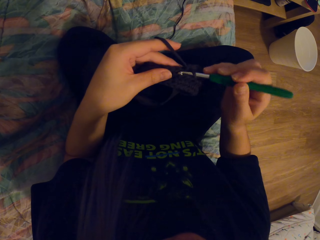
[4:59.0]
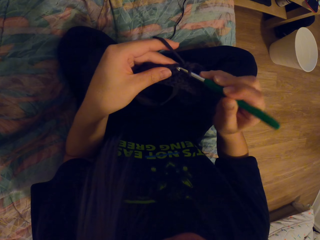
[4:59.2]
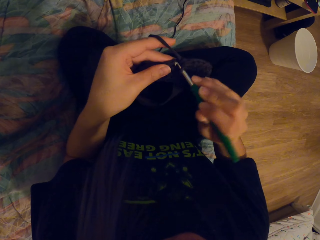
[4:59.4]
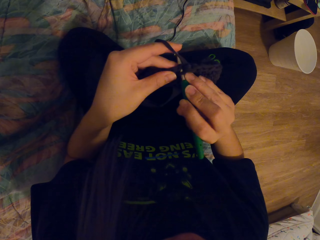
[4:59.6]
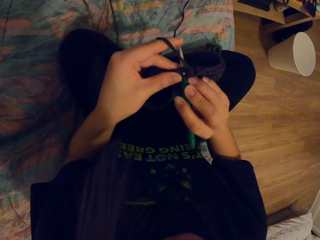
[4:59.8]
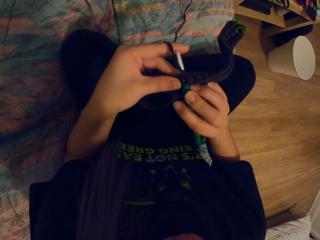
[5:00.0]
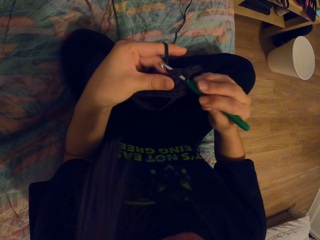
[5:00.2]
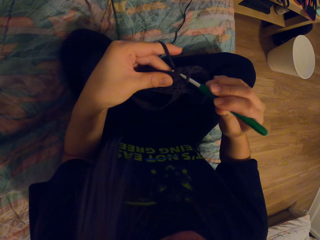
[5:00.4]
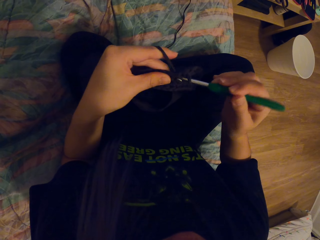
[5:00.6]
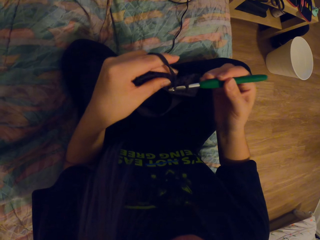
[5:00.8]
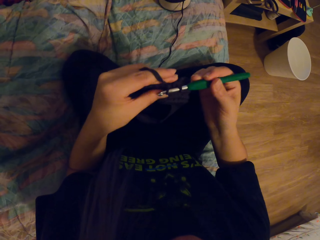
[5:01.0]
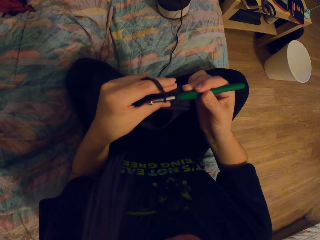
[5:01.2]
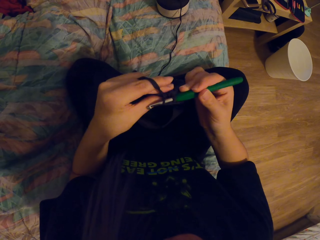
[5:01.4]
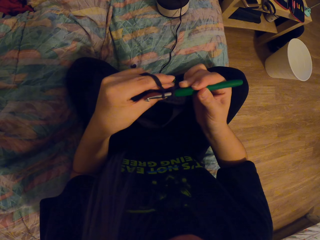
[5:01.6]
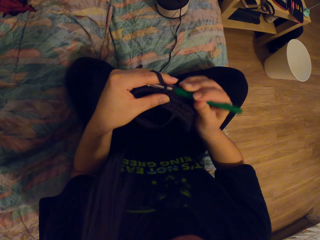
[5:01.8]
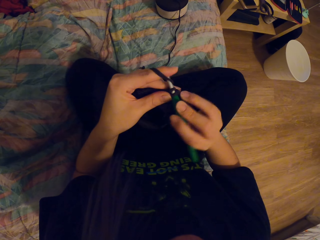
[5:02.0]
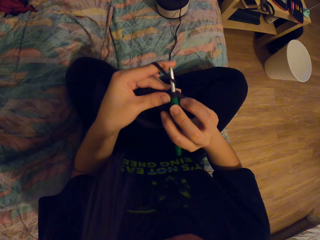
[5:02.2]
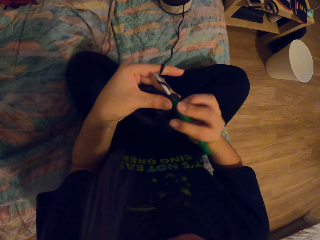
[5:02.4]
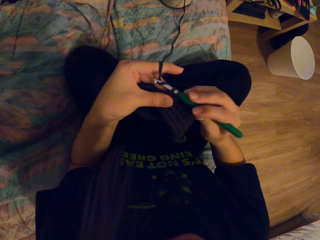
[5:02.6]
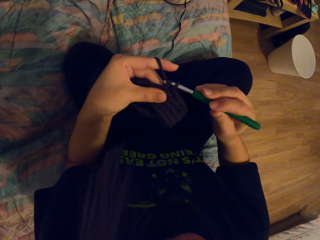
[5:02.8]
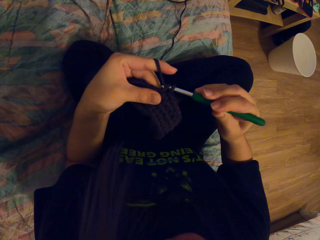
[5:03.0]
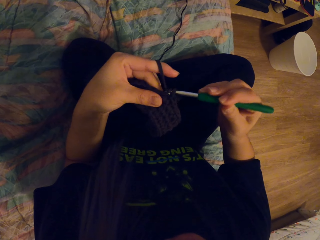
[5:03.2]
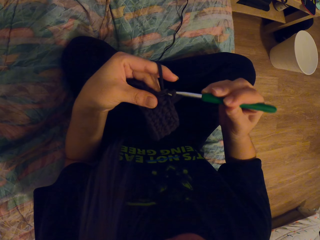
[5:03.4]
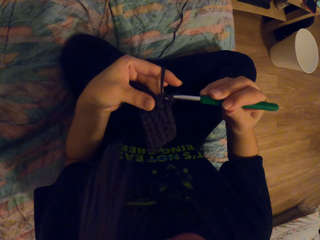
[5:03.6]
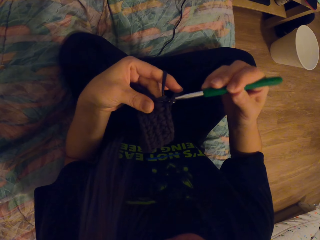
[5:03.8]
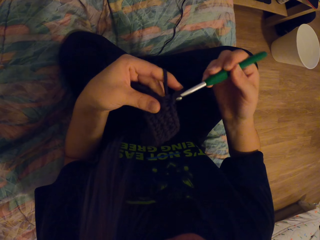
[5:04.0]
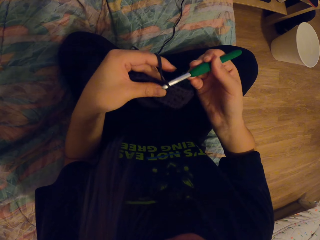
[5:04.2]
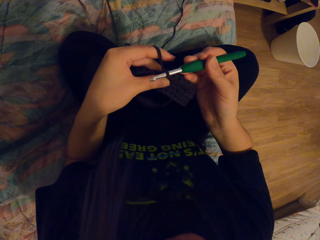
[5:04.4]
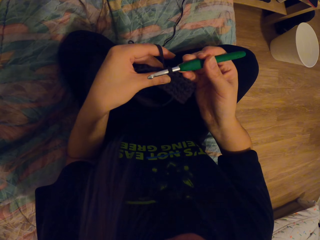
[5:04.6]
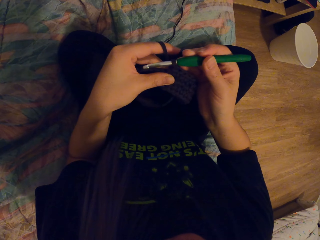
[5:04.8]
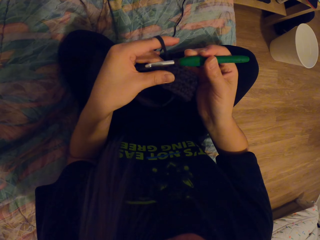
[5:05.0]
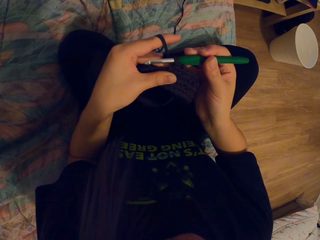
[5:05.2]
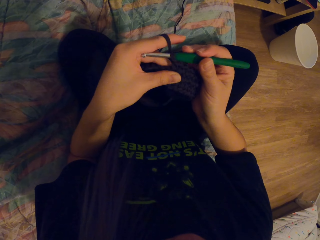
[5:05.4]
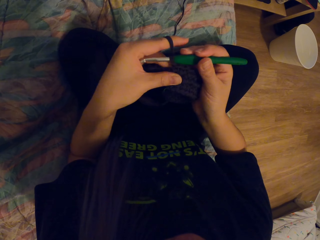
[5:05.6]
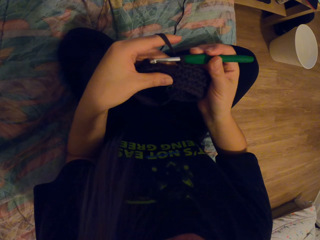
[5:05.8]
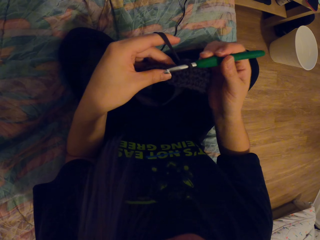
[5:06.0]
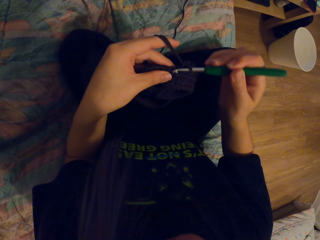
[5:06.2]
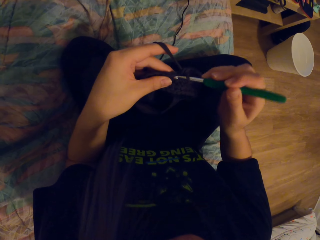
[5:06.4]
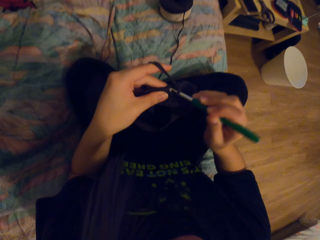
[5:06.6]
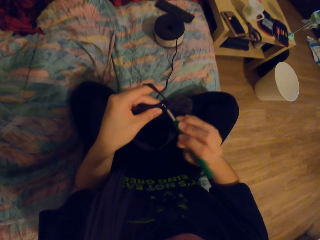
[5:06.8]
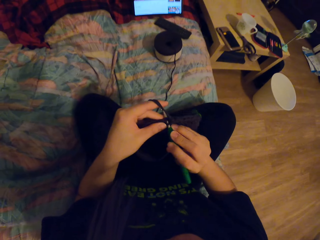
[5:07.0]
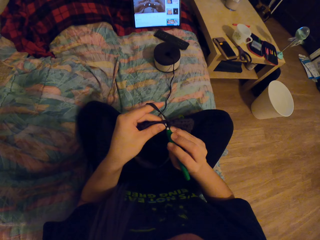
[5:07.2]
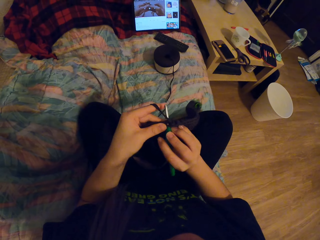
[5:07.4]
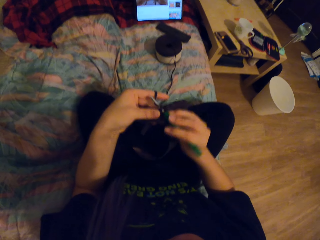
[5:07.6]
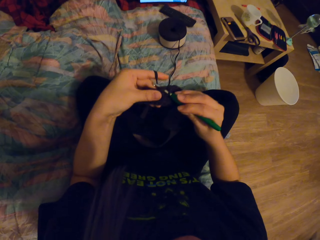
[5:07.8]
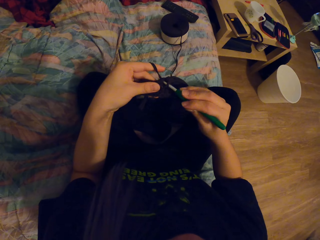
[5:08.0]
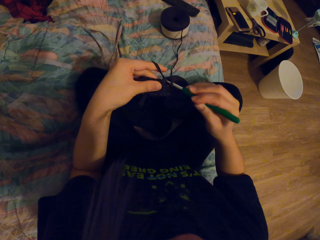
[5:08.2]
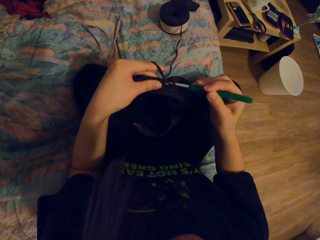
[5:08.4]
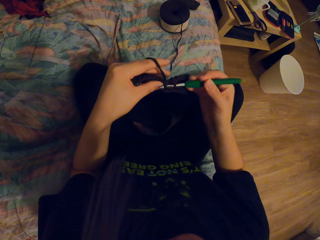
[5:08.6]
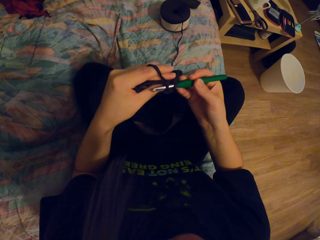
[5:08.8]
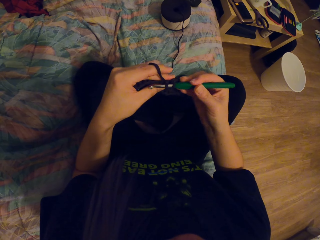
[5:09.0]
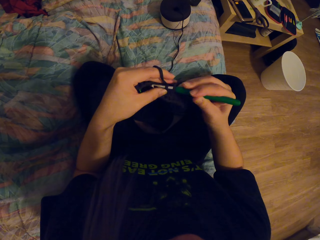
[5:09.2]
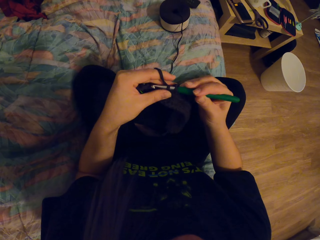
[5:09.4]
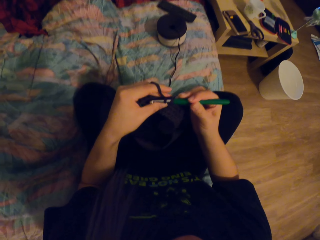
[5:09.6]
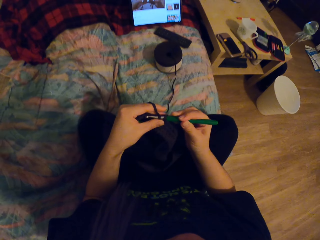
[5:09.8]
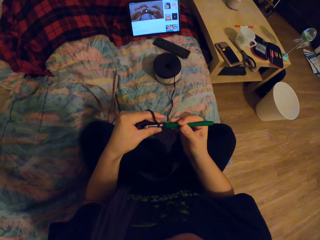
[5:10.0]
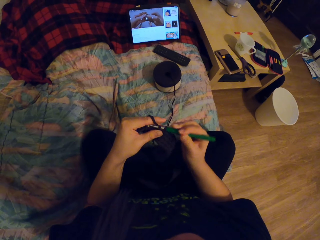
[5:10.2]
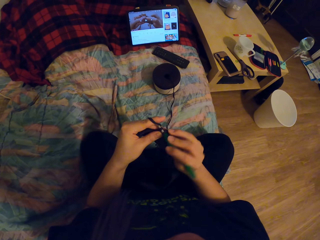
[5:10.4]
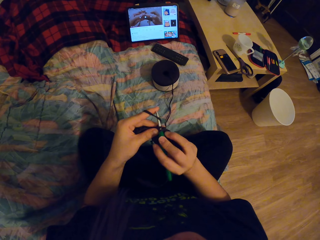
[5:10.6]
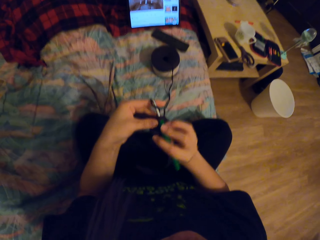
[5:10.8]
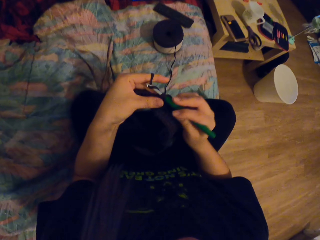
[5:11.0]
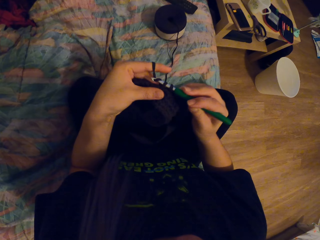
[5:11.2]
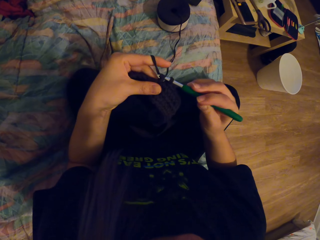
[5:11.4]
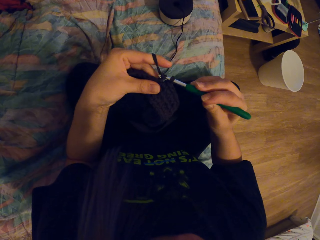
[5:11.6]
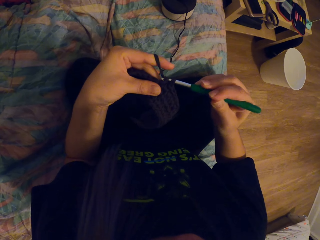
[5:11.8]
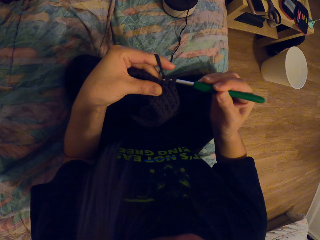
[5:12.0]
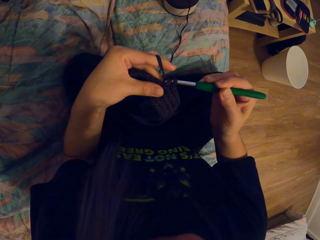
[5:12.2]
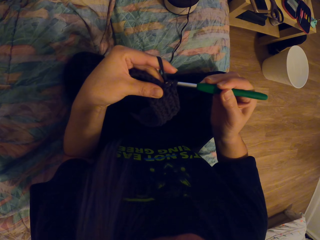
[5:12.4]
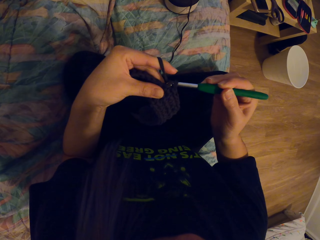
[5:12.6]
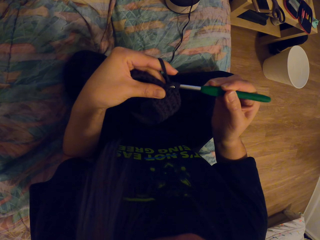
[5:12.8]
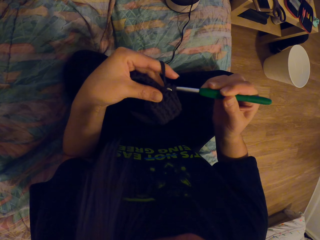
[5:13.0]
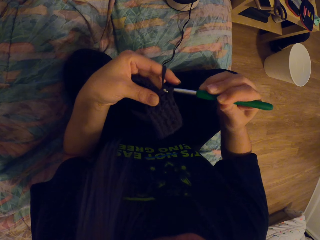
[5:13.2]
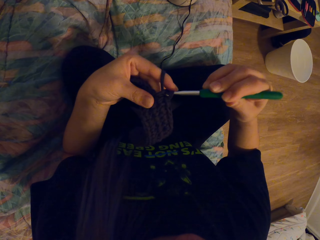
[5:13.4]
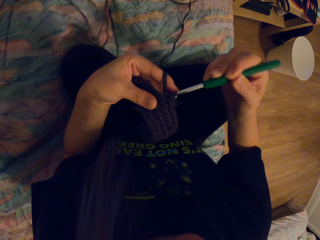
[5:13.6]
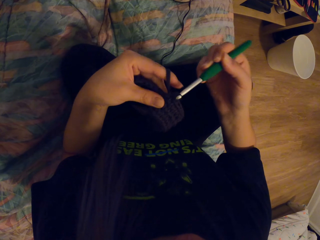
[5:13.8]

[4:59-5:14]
The camera wearer knits the thread using a crochet.

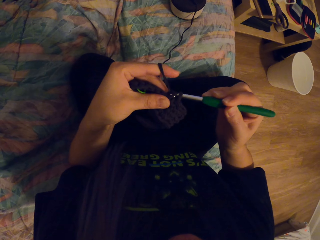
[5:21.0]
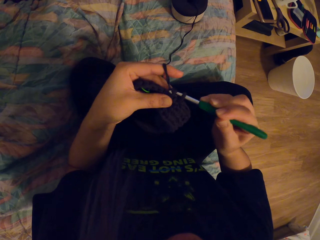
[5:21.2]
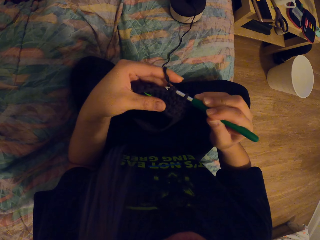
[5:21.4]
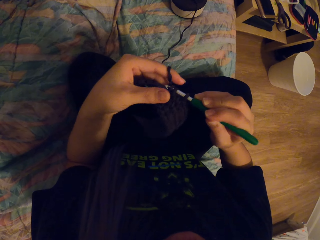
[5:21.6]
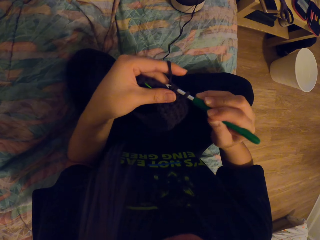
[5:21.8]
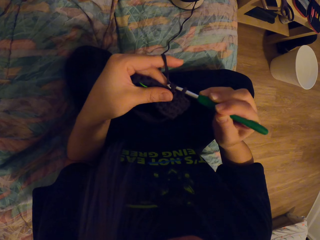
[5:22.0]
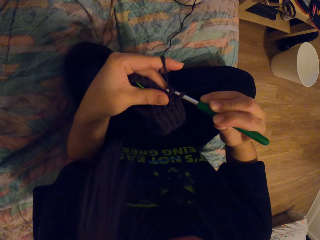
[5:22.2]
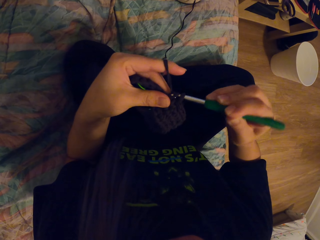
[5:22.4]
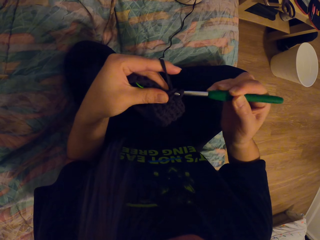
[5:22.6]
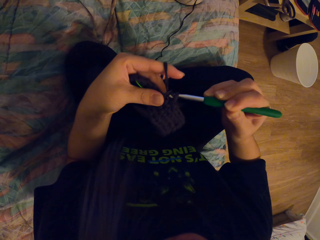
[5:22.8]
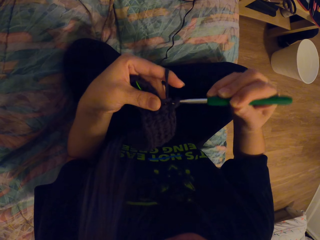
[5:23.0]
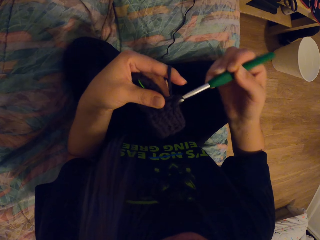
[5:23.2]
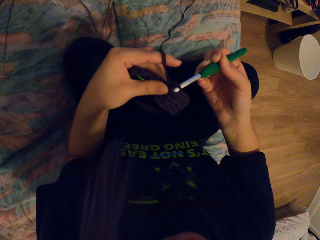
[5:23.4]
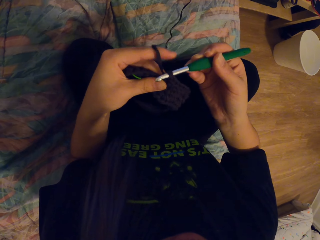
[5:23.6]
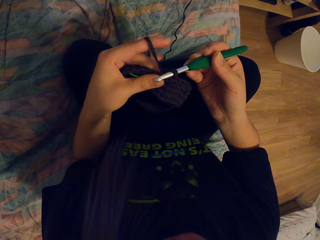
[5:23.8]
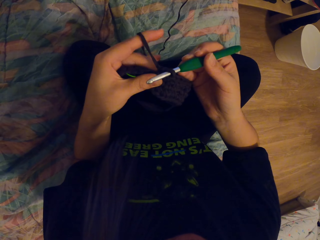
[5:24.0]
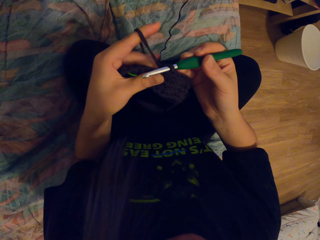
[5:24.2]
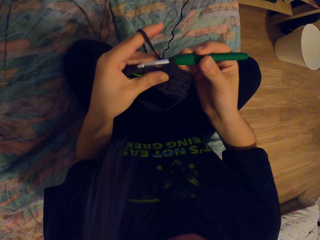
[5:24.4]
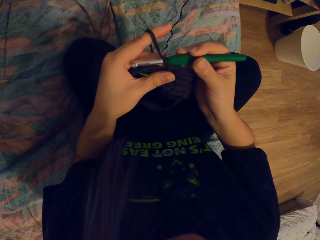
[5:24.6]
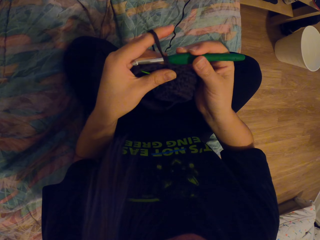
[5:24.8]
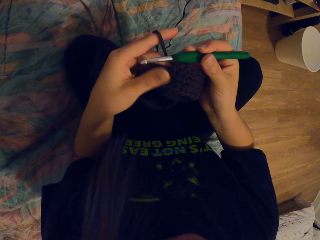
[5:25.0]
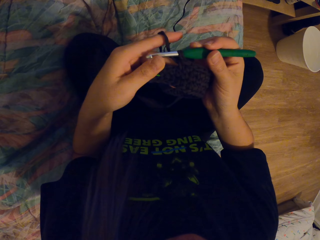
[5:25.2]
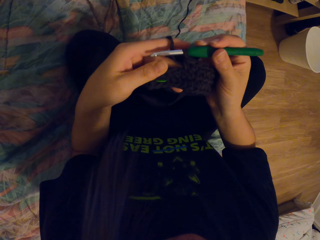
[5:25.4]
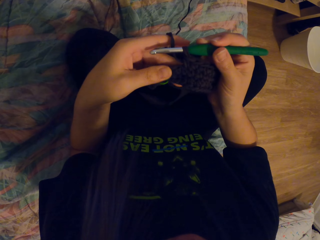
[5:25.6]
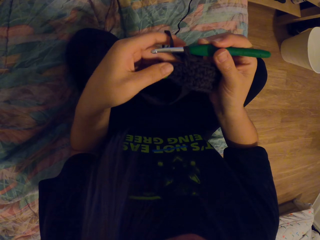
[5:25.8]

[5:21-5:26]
The camera wearer knits the thread using a crochet.

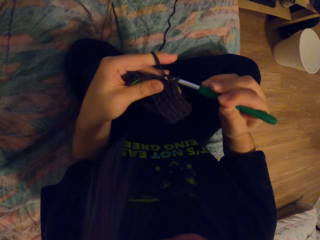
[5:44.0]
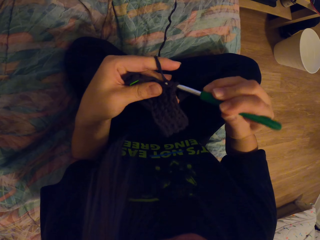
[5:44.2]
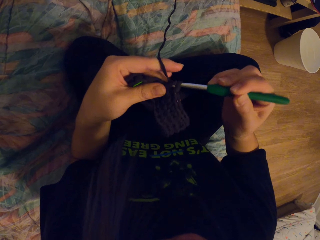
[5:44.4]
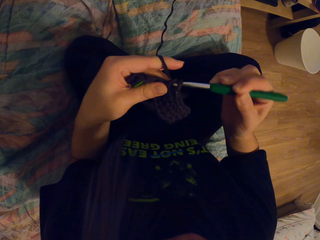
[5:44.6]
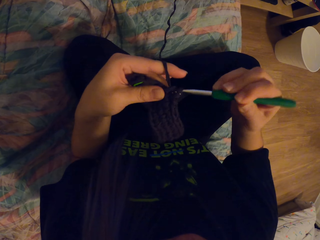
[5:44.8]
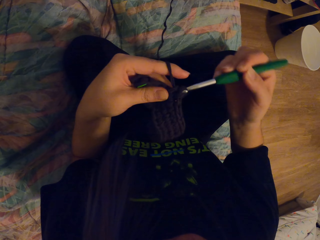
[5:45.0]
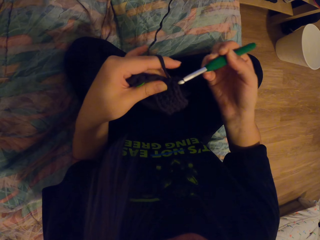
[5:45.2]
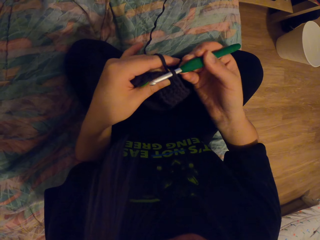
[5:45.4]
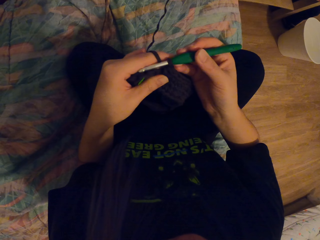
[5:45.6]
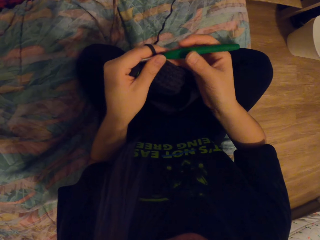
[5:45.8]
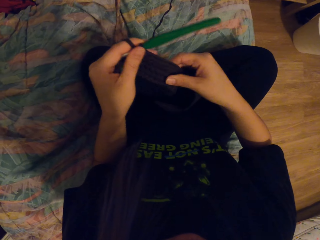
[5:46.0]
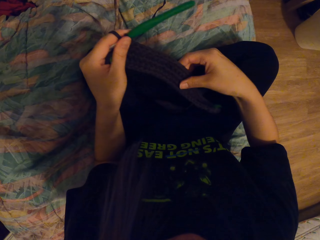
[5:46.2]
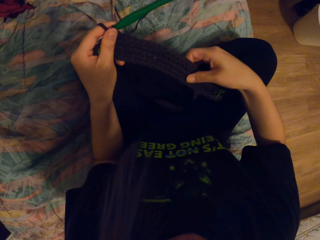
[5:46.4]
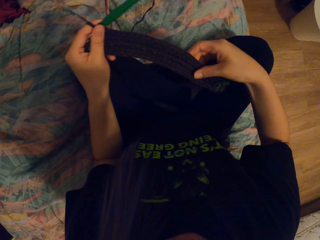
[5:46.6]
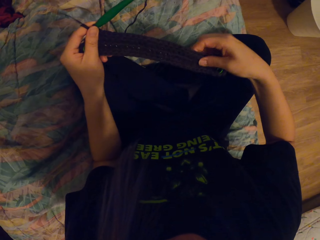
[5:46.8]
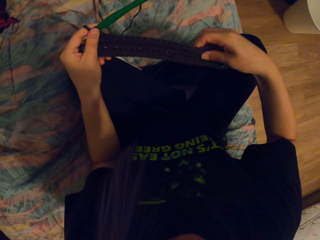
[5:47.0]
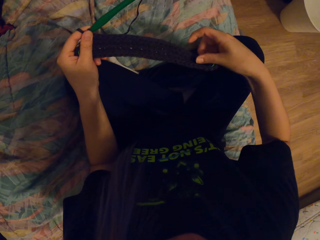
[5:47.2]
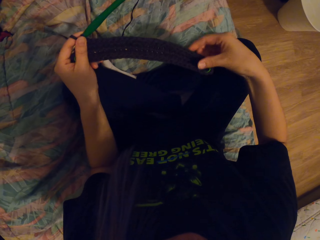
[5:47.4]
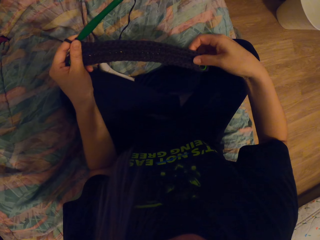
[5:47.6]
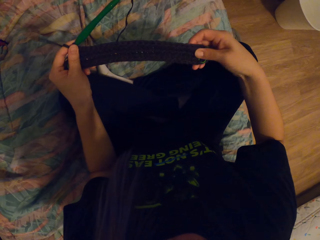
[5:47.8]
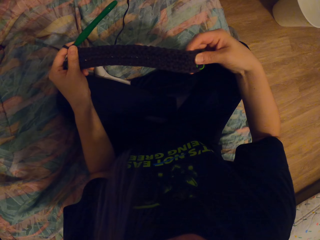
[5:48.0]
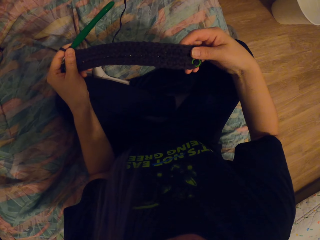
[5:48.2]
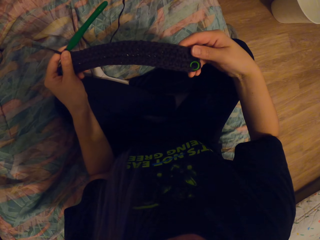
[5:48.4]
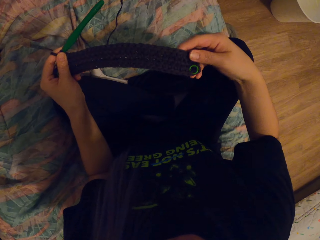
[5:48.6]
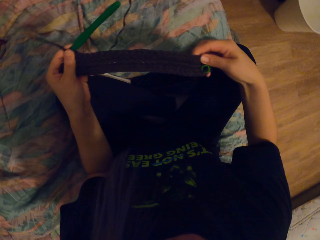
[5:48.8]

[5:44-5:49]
The camera wearer holds the thread. They look at the thread.
